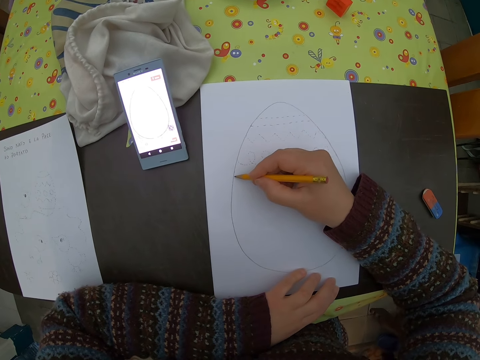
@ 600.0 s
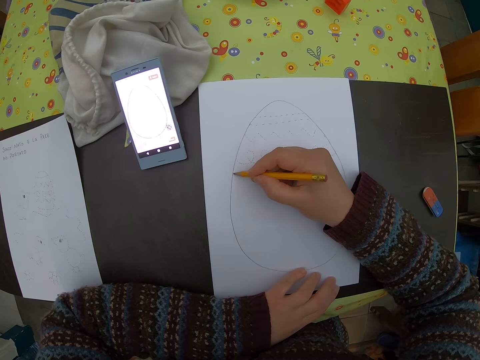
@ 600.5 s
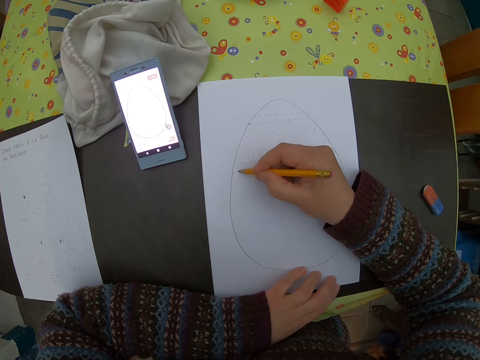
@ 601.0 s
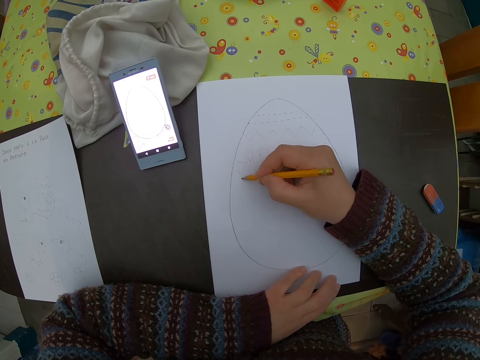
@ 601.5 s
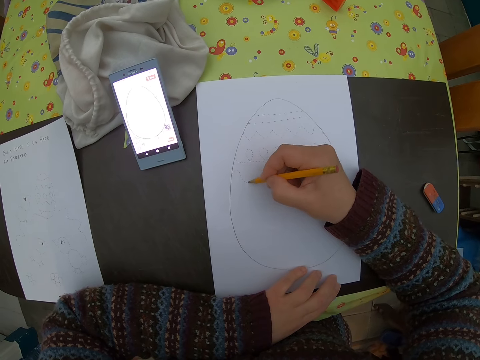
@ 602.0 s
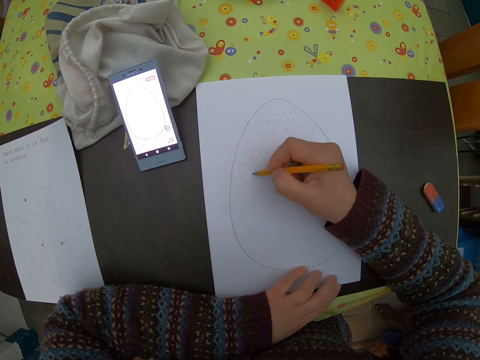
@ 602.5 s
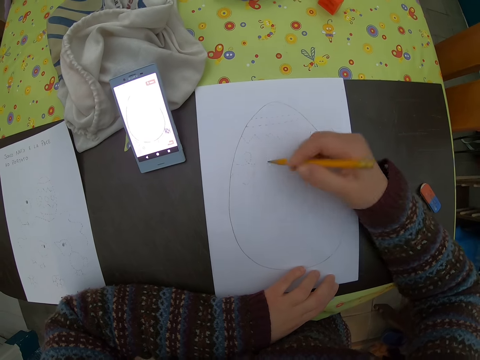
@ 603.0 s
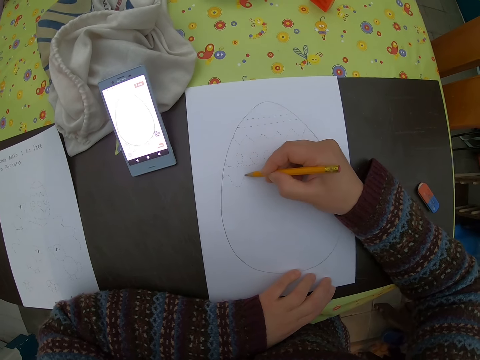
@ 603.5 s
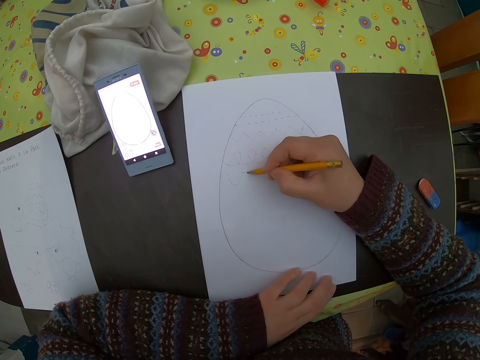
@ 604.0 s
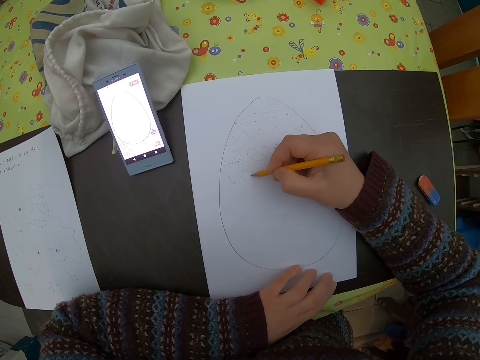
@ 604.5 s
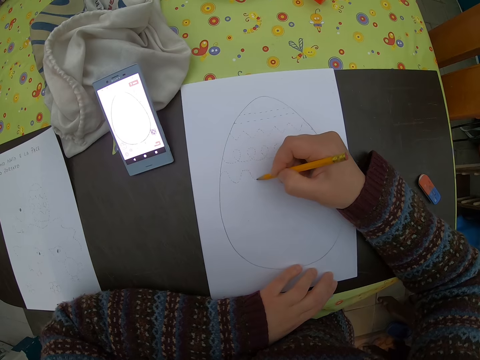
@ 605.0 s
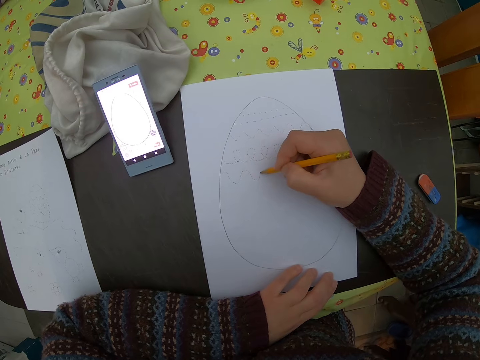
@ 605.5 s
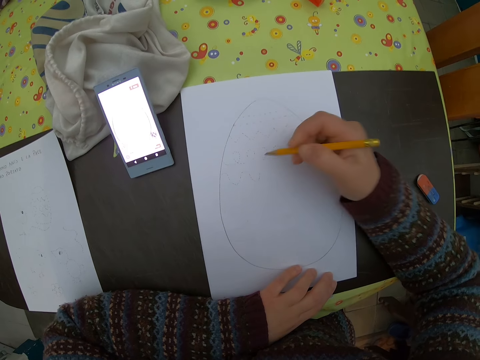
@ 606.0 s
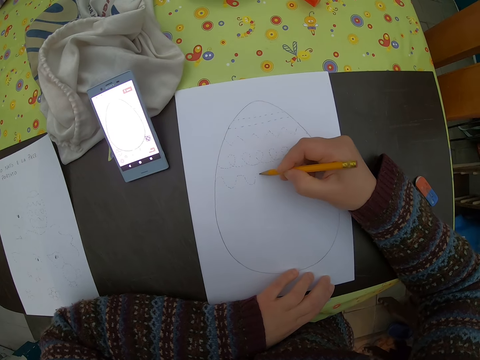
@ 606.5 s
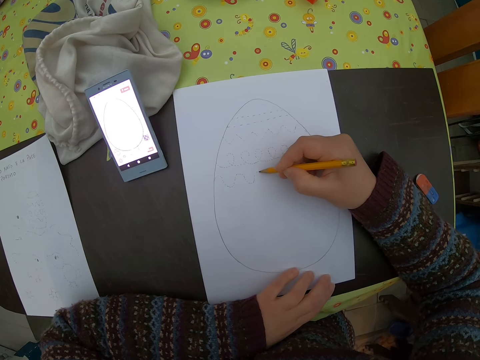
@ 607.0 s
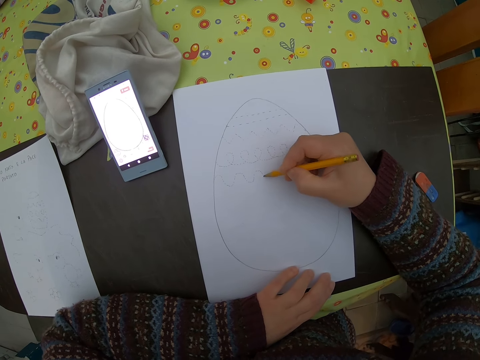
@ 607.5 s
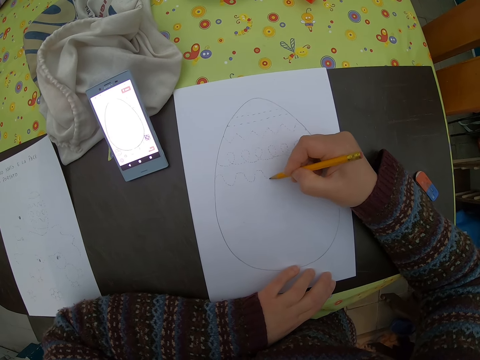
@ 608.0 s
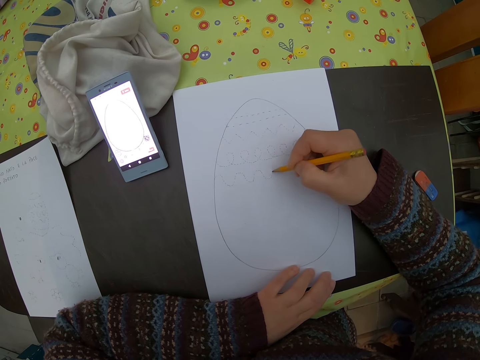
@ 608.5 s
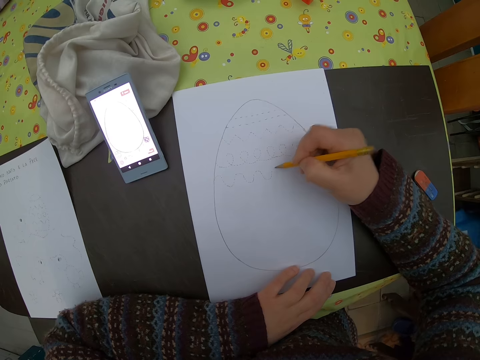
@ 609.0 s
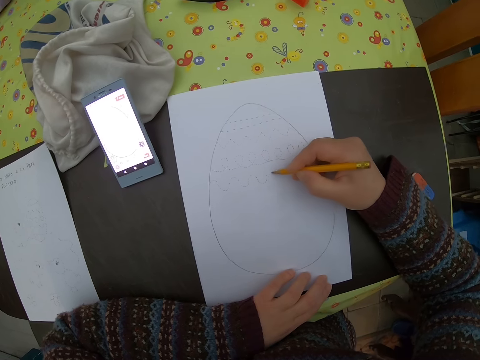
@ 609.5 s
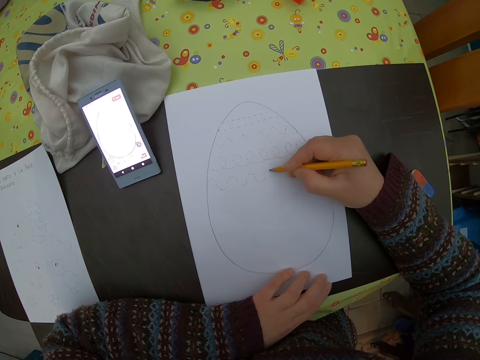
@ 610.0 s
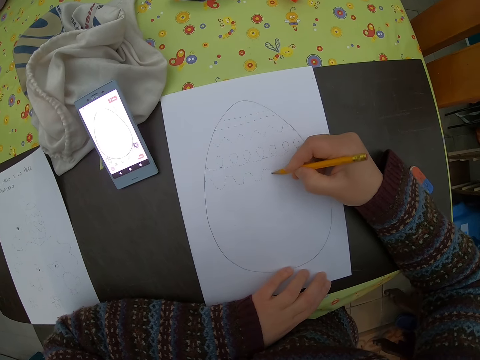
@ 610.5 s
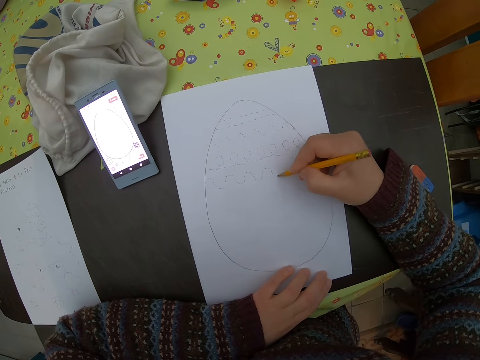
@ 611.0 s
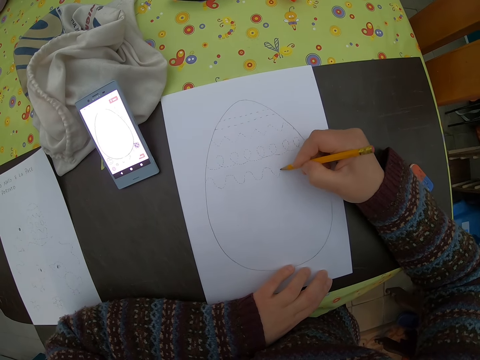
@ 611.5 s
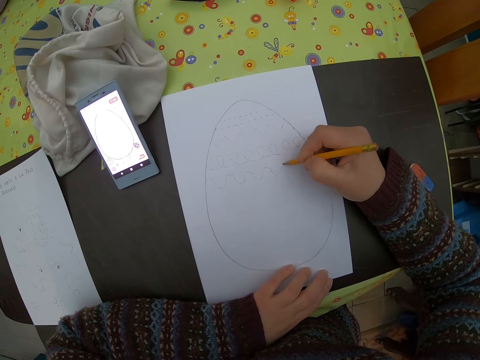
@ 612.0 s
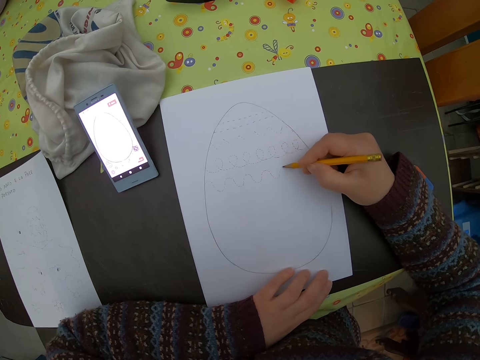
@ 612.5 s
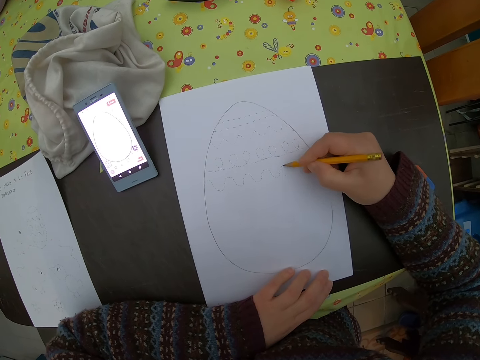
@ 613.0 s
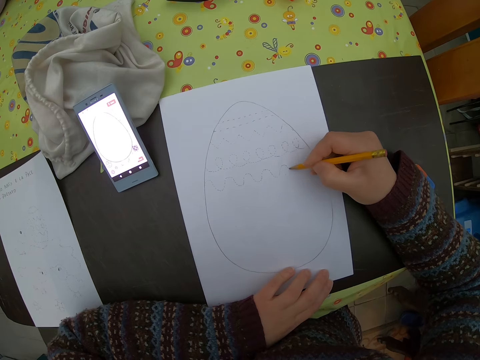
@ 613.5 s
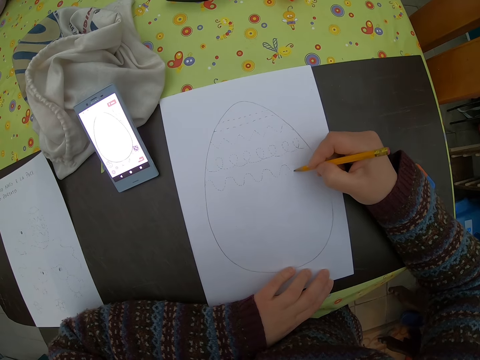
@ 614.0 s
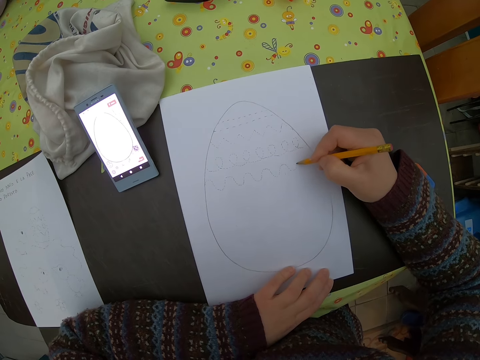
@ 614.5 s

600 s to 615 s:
The camera wearer draws on the plain paper.

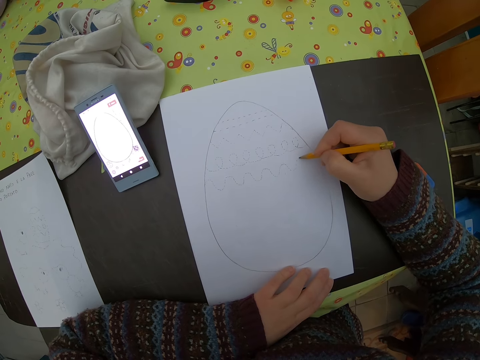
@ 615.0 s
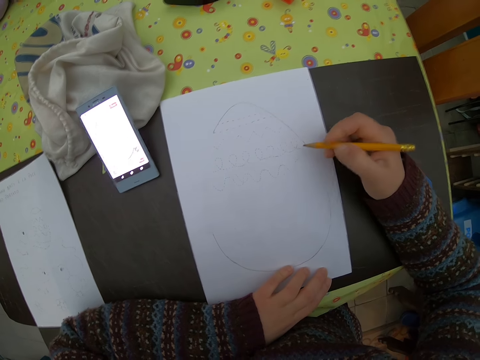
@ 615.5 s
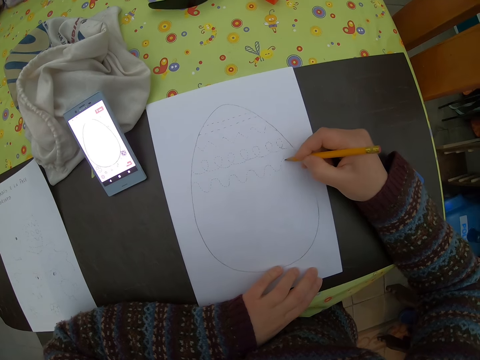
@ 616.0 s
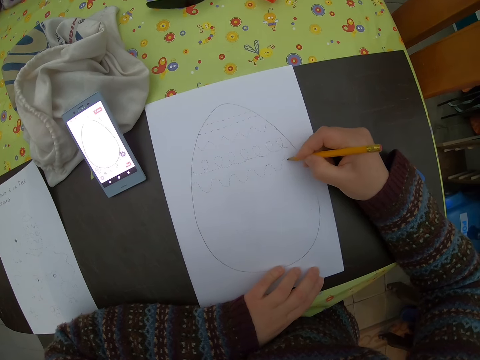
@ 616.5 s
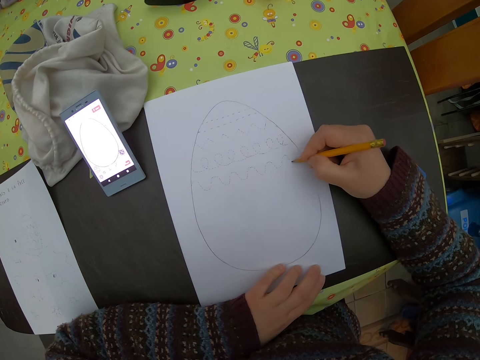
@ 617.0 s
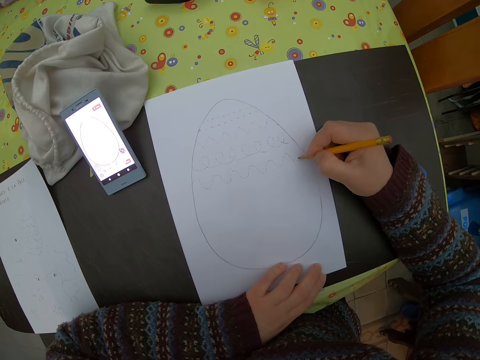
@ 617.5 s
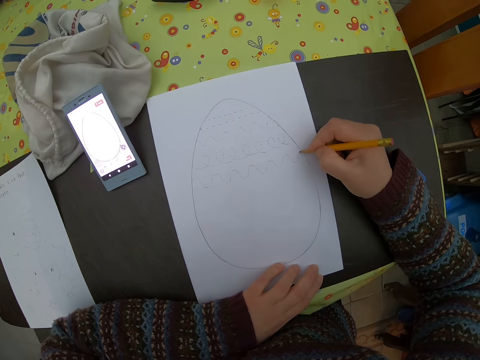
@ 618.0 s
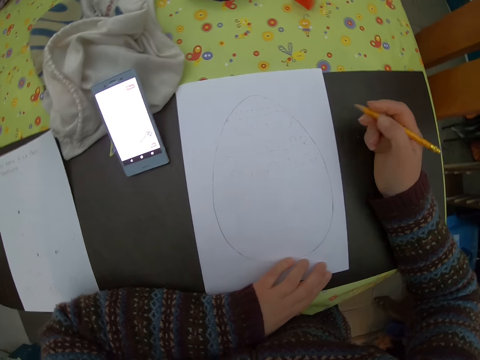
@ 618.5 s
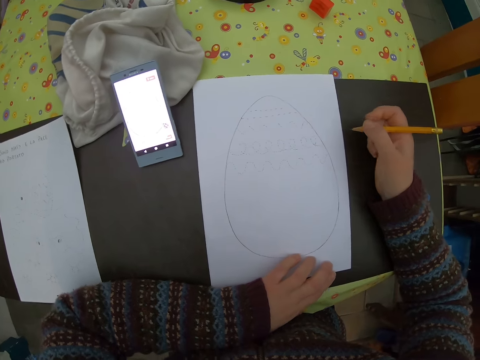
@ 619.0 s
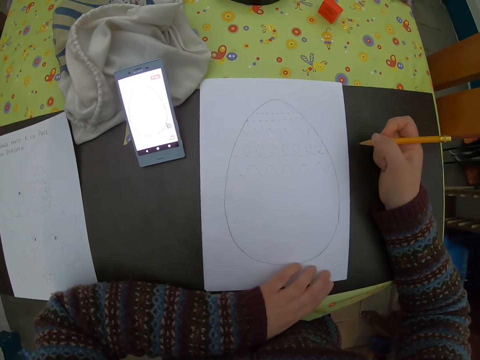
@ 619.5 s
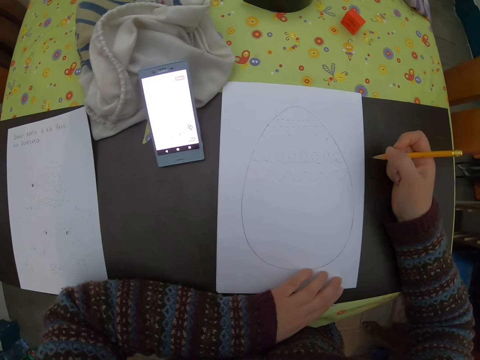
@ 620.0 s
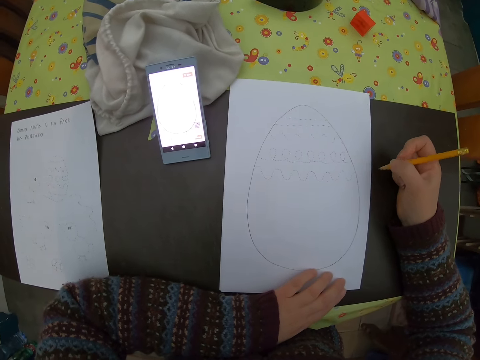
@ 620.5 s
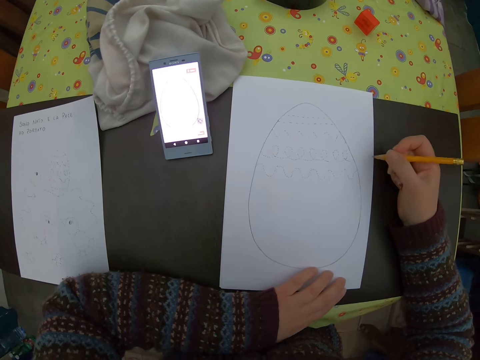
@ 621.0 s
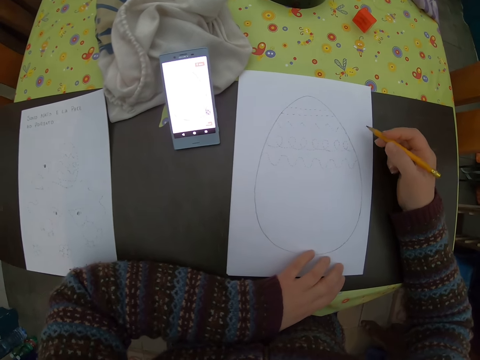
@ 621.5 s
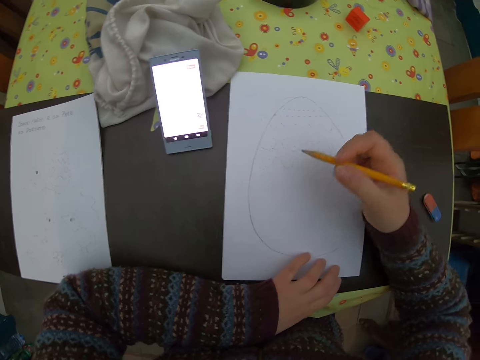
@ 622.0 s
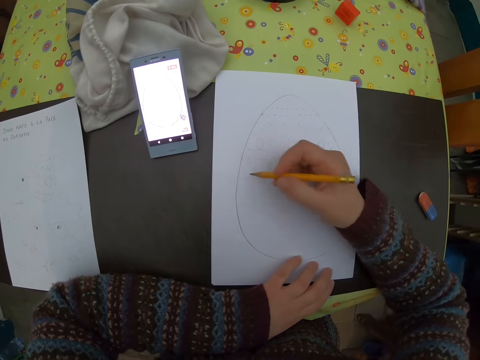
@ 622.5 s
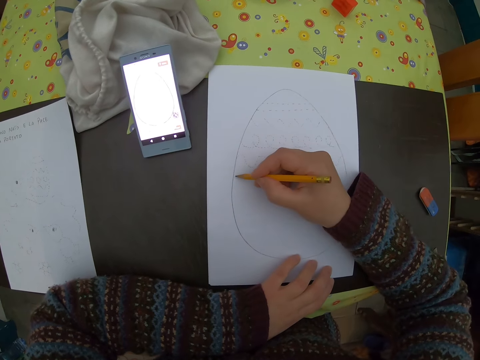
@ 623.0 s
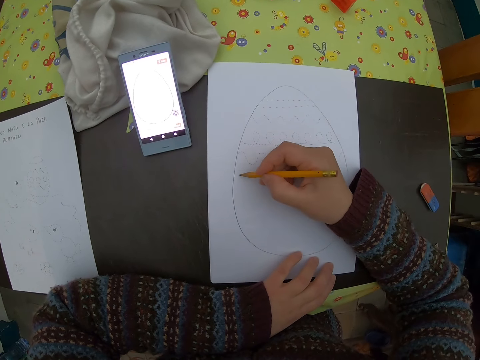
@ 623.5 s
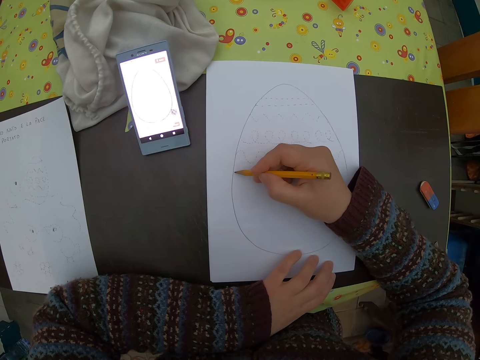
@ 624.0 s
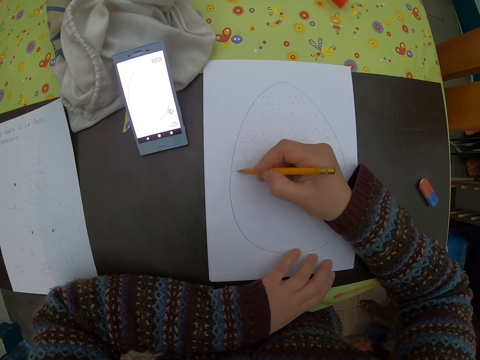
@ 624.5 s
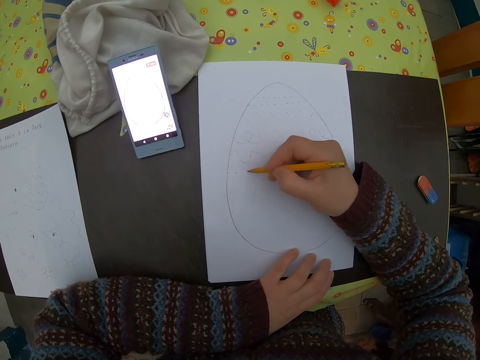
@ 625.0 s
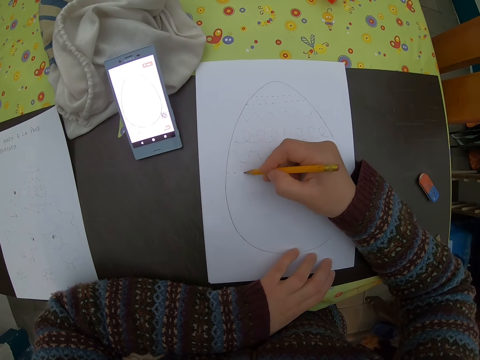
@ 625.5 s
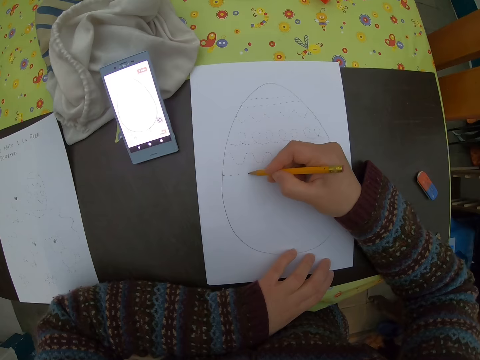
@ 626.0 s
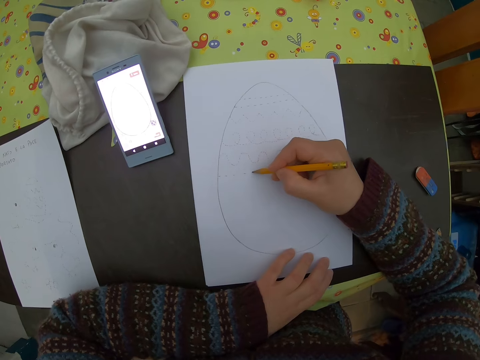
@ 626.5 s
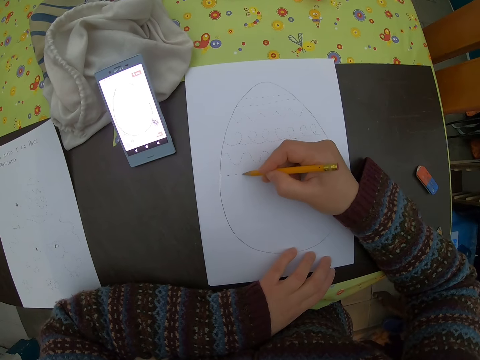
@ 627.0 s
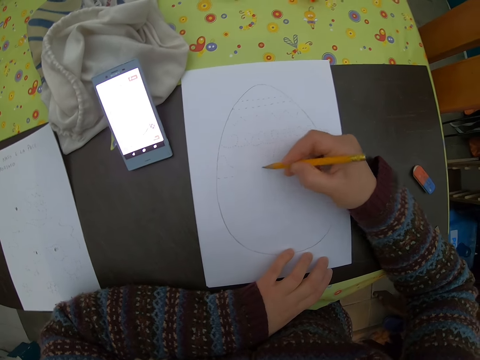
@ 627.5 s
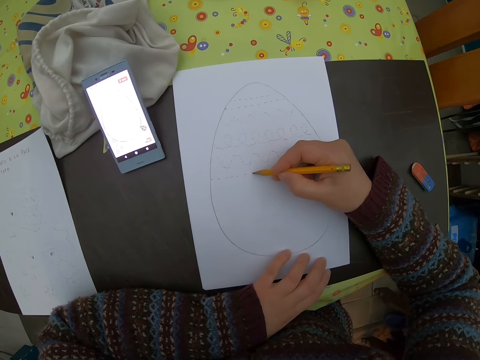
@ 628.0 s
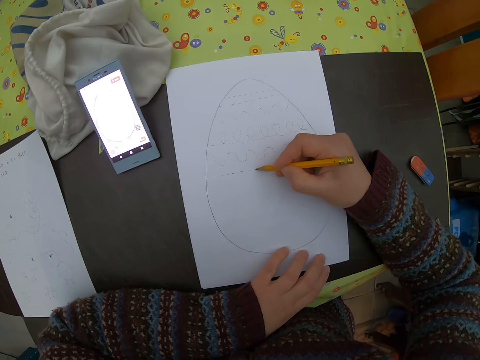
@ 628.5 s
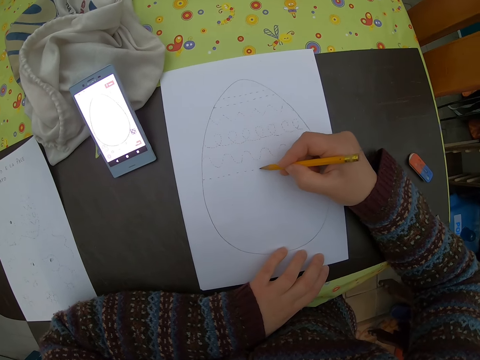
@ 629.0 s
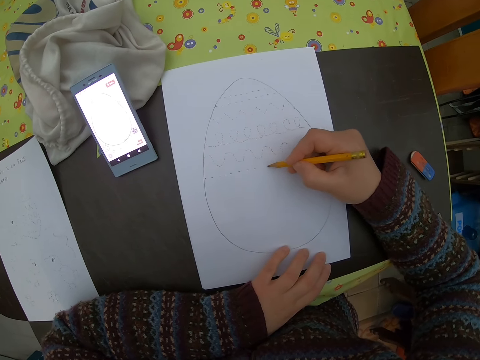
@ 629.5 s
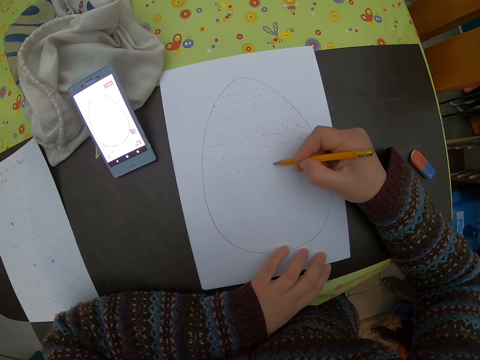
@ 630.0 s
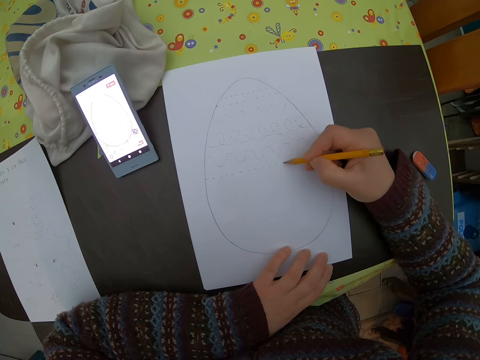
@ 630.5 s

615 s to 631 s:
The camera wearer moves the hand. She adjusts the paper on the table with her left hand. She draws on the plain paper with the pencil in her right hand.
